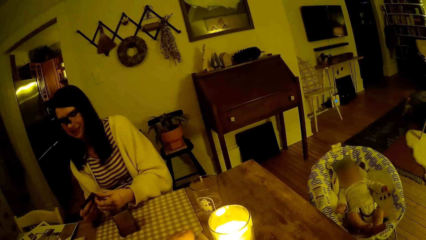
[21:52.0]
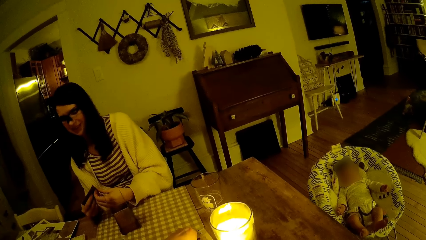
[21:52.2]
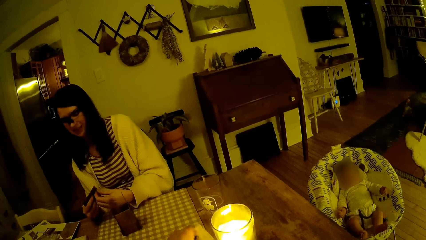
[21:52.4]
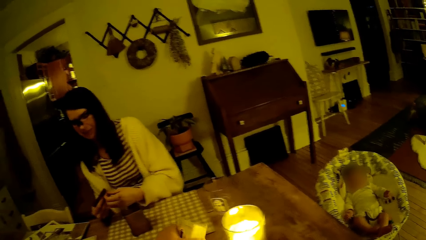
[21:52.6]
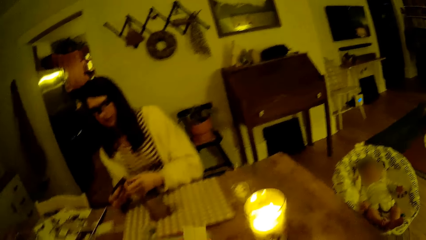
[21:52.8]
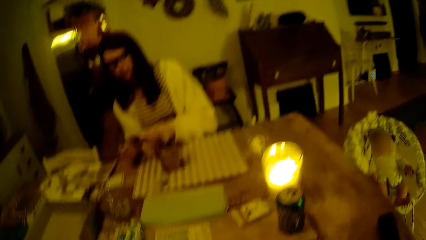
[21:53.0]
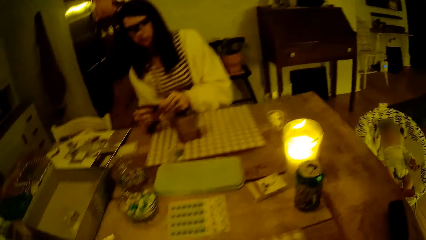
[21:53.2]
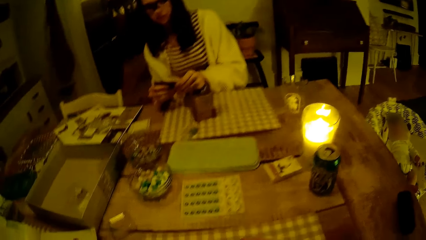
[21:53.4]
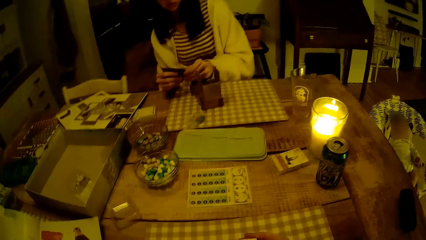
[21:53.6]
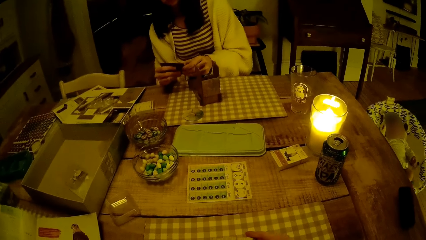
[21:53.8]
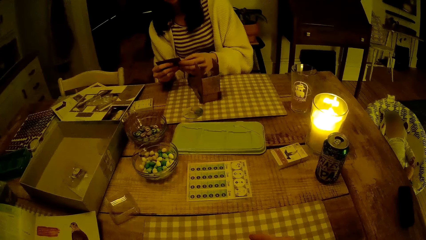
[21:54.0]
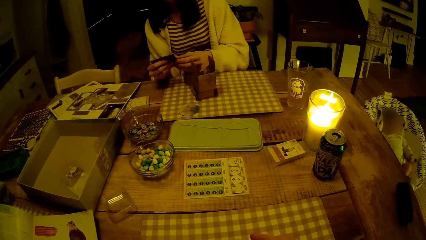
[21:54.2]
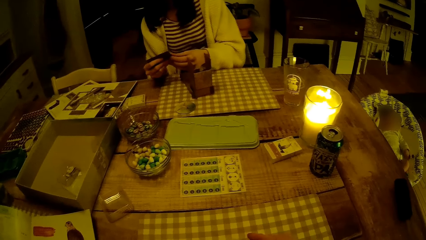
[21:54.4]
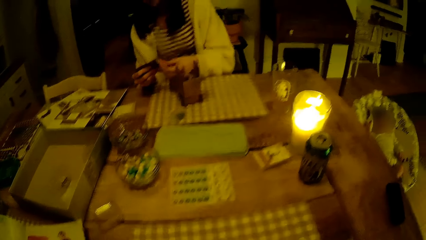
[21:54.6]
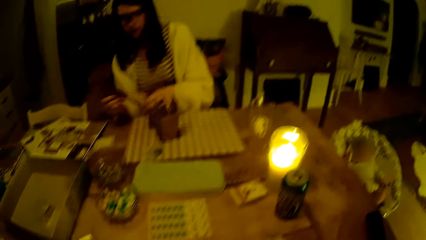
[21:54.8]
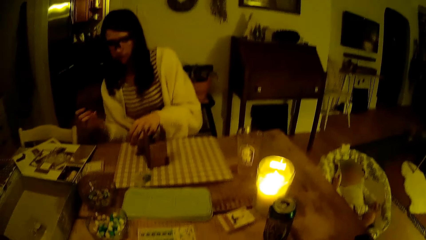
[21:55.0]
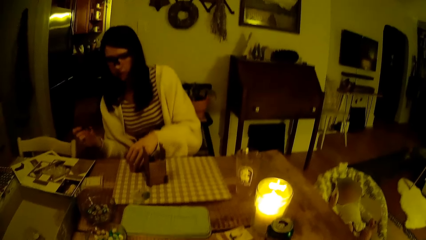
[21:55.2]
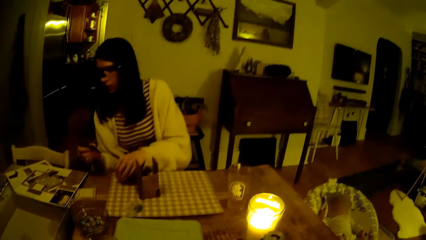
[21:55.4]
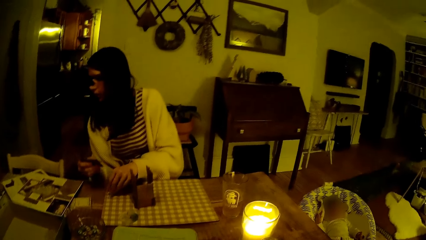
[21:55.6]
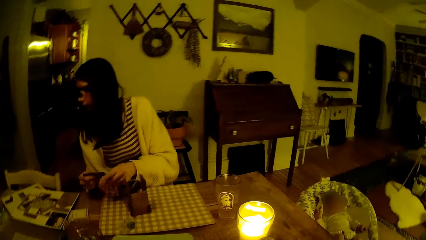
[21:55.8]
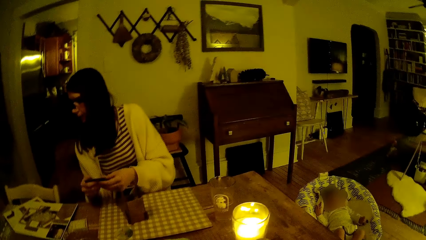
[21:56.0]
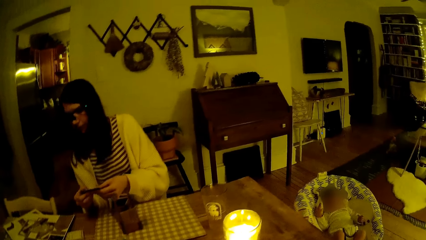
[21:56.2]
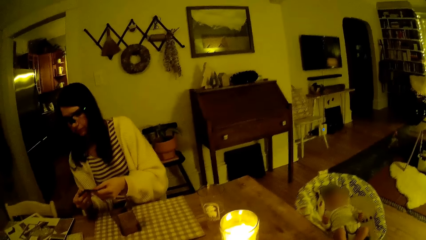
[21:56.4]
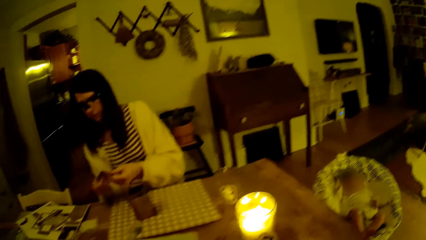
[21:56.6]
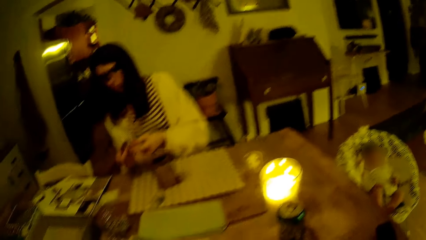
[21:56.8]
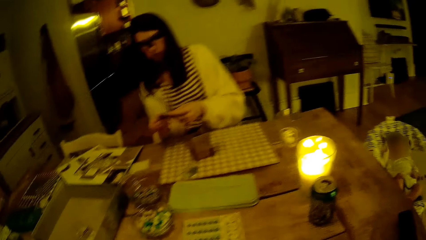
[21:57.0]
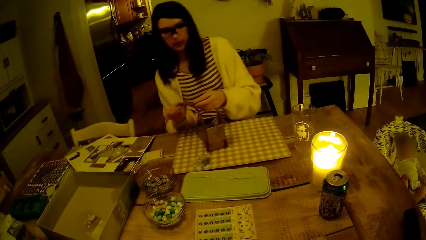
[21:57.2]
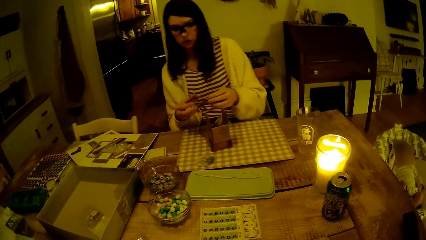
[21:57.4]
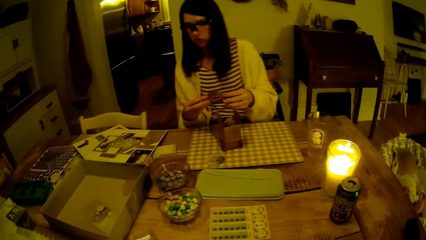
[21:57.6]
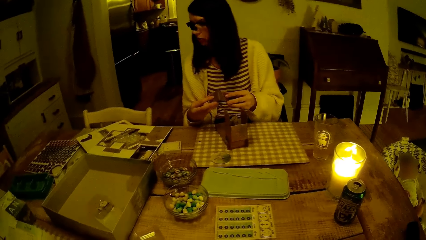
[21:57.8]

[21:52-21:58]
The camera wearer looks around.

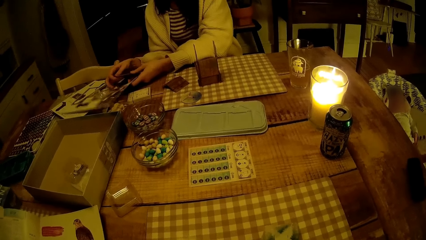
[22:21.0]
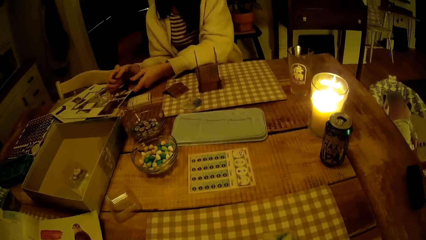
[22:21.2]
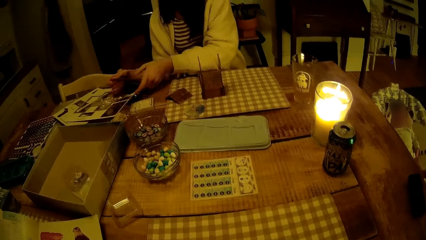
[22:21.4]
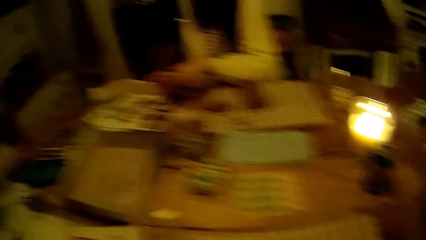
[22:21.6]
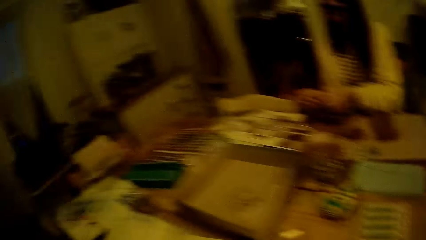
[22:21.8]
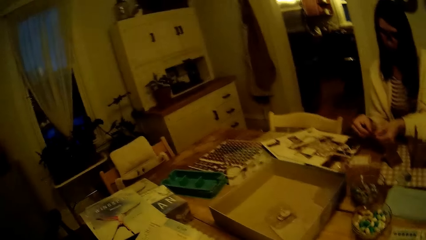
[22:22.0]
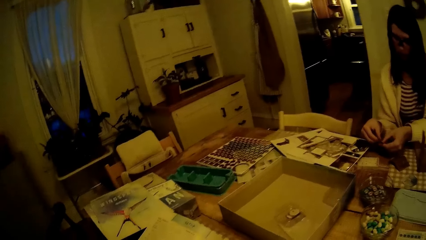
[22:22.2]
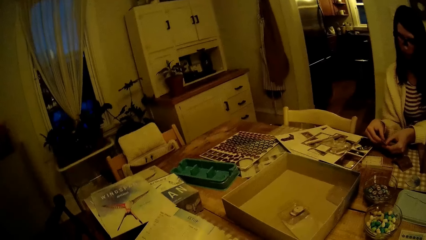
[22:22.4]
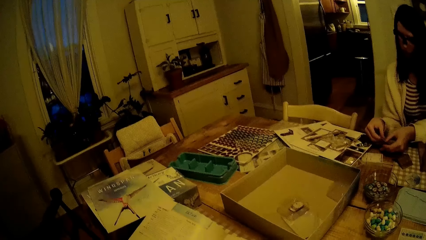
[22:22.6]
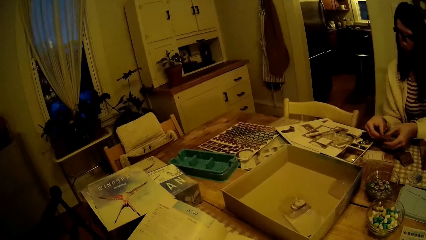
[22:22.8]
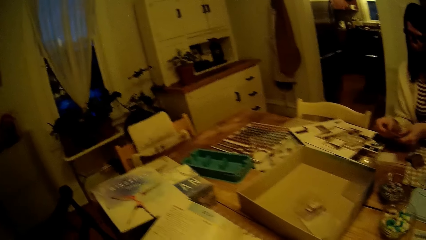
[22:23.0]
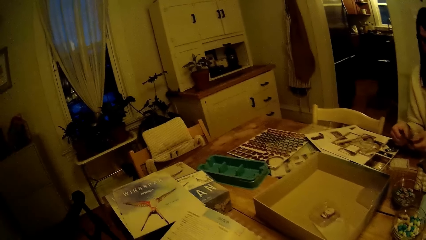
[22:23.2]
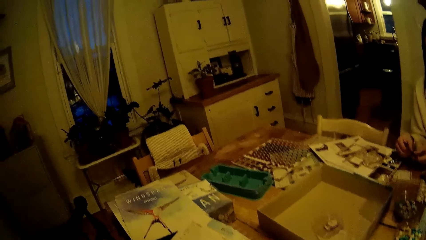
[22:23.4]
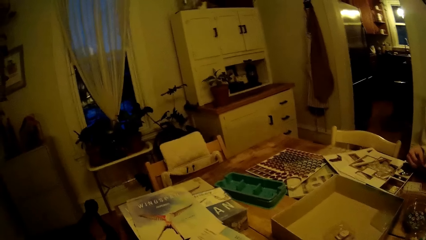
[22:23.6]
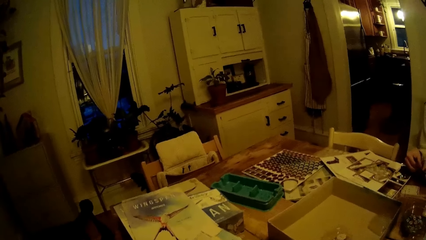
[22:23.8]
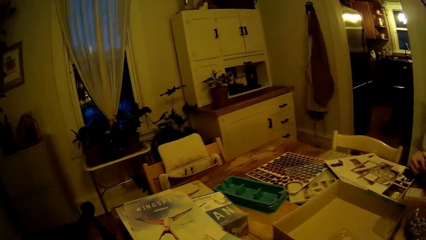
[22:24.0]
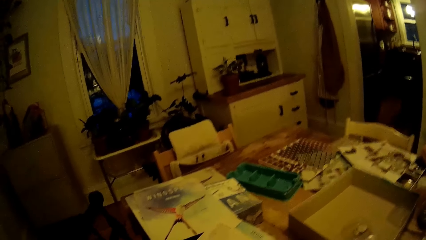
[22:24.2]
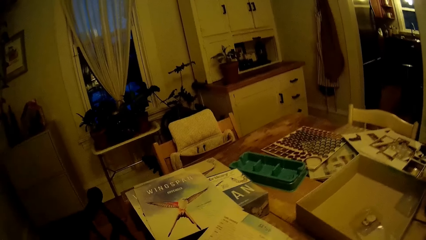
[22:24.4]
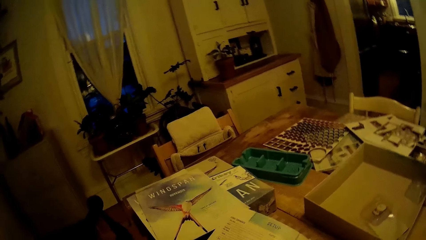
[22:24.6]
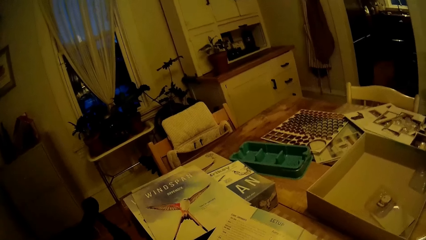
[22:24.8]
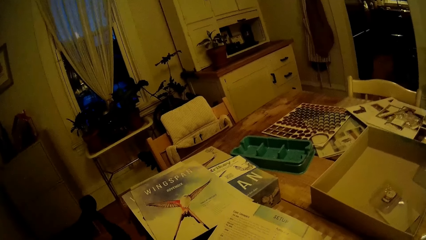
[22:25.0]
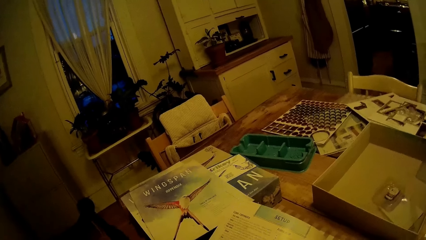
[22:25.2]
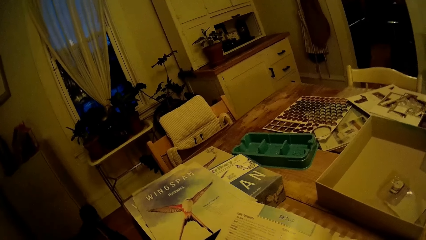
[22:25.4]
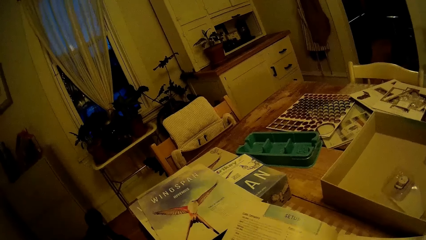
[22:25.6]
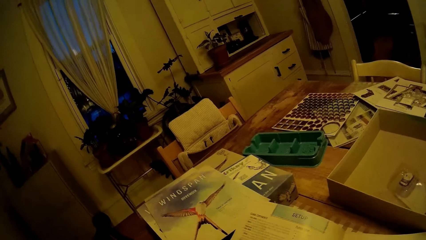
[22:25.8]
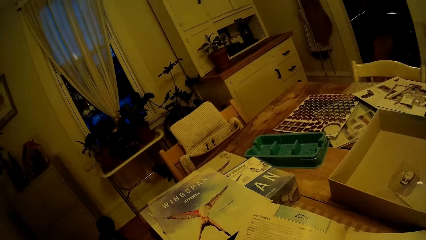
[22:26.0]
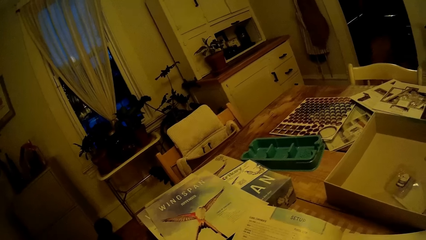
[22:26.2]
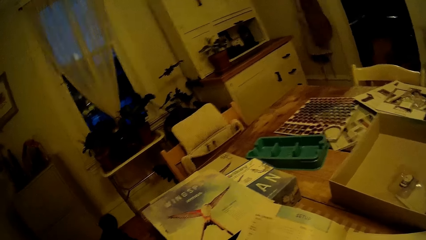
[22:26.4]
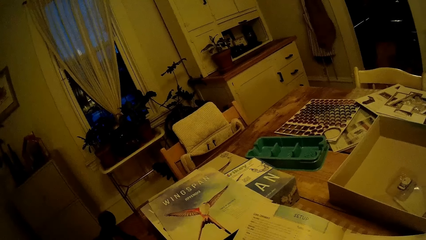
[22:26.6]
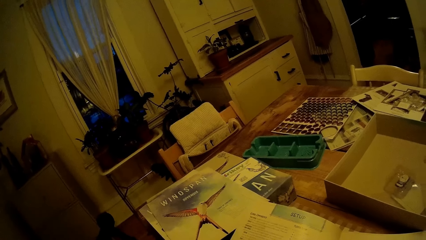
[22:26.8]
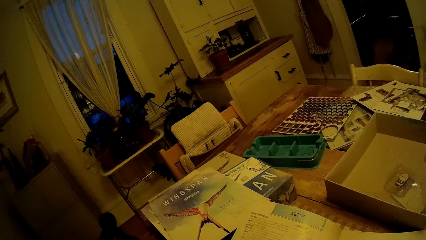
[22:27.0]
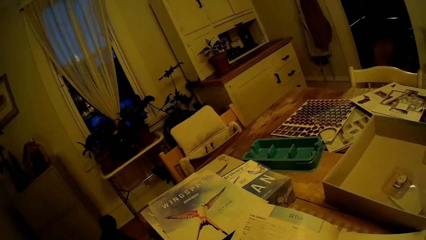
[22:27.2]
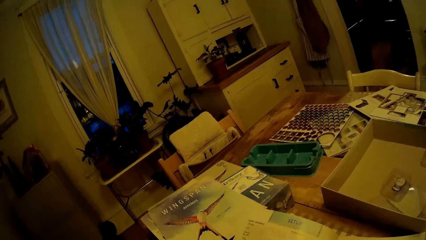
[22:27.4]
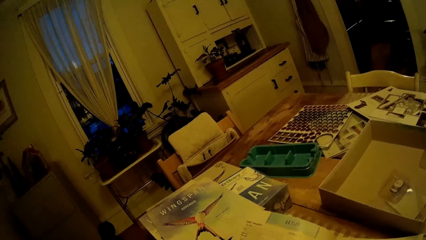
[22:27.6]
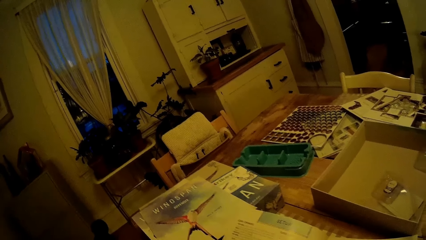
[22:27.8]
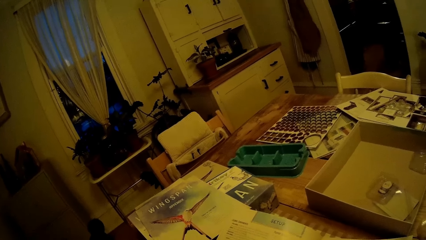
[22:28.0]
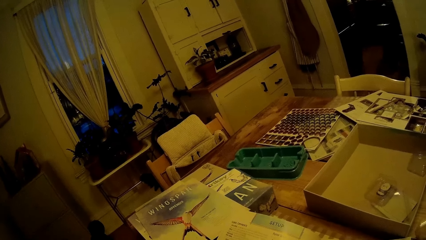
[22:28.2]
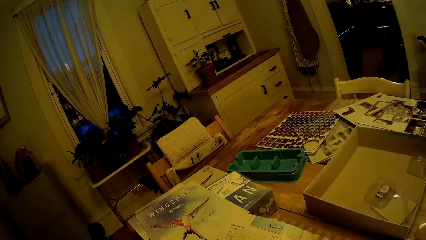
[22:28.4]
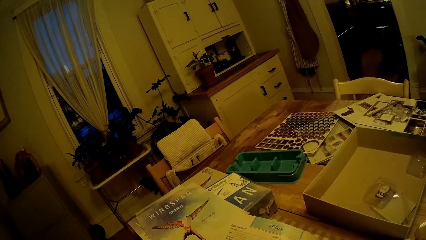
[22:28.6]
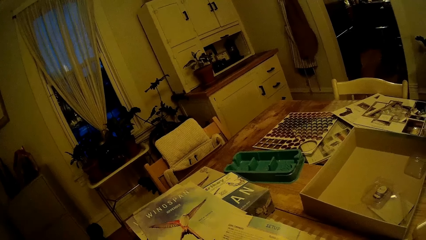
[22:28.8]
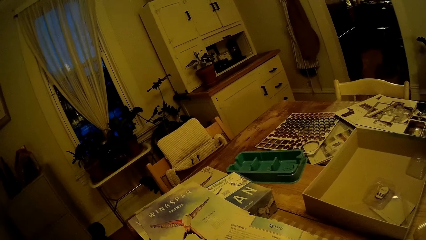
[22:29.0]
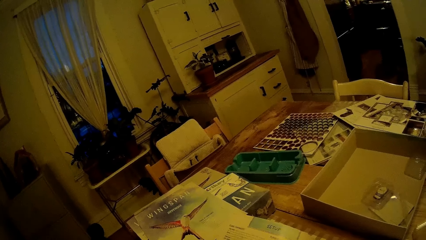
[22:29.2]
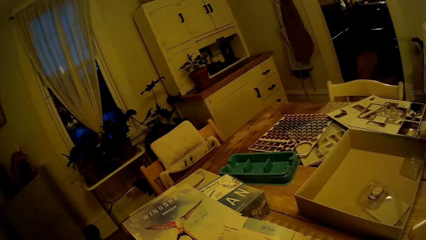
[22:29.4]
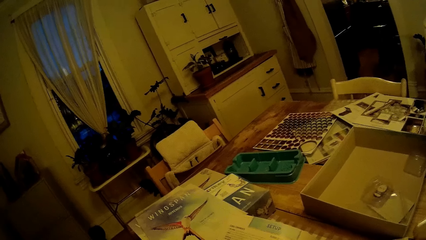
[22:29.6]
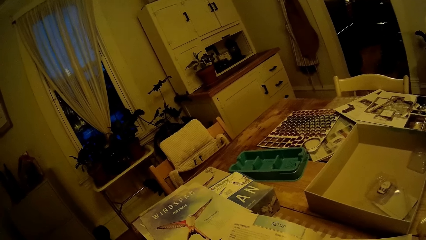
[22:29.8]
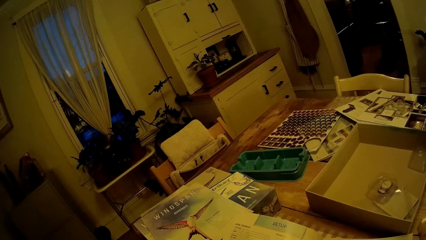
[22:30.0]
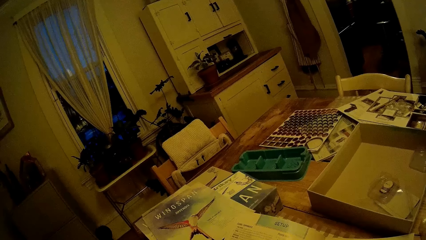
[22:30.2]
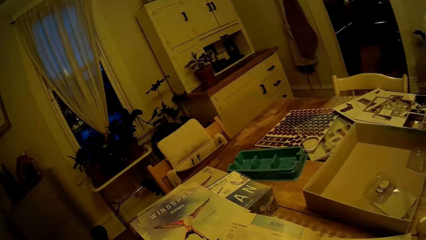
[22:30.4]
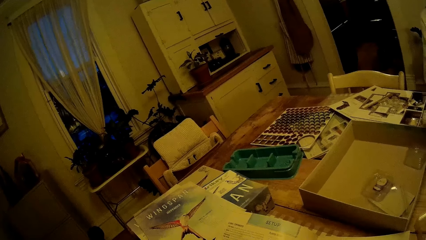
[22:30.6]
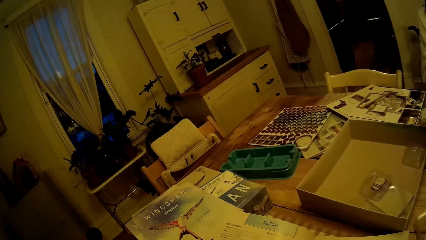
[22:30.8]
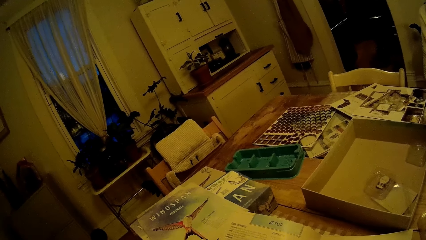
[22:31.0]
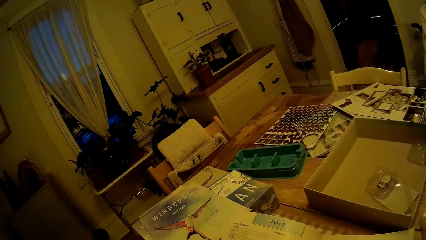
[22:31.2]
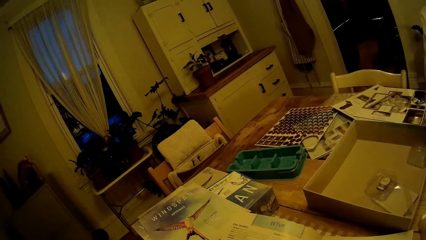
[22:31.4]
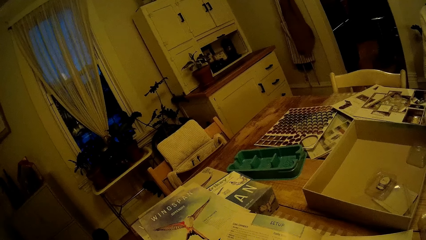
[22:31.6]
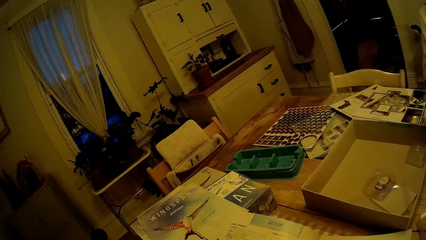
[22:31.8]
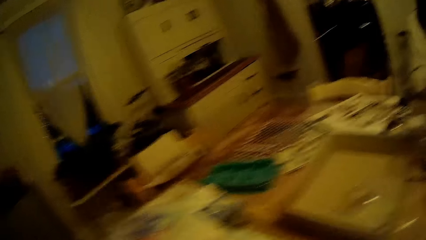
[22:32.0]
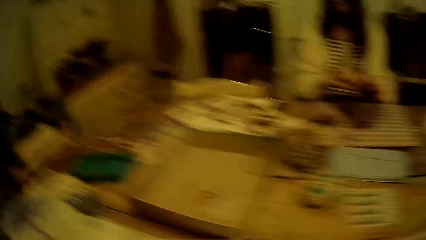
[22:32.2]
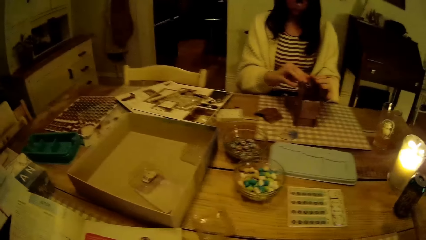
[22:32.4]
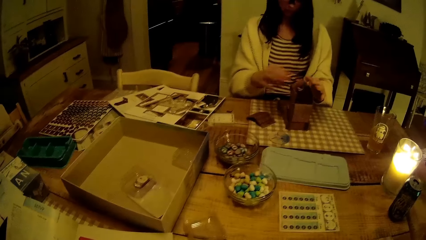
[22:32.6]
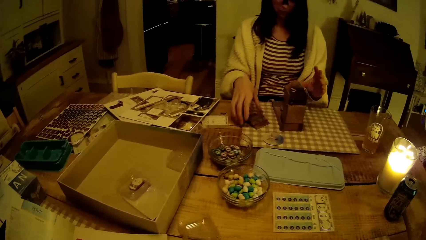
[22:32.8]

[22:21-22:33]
The camera wearer speaks to a woman.
